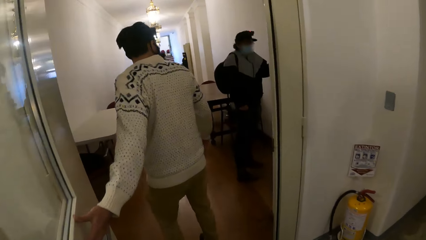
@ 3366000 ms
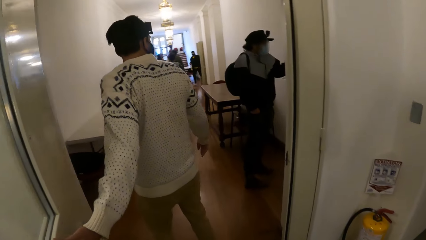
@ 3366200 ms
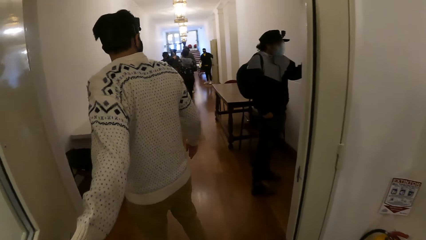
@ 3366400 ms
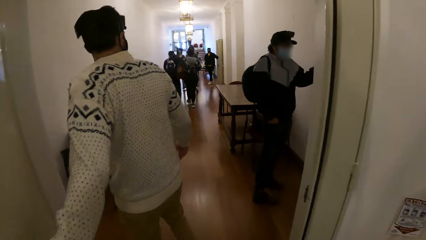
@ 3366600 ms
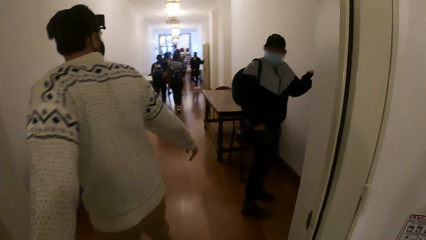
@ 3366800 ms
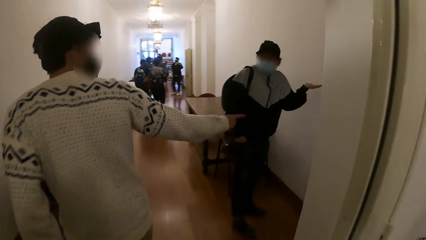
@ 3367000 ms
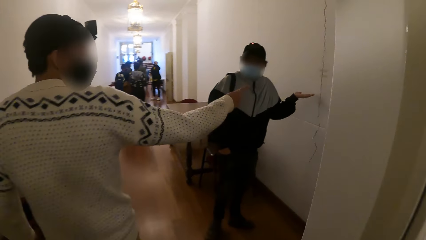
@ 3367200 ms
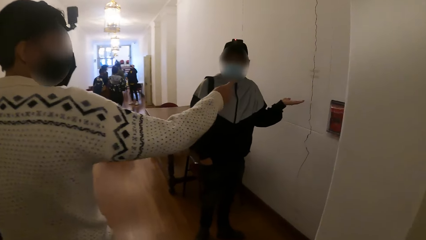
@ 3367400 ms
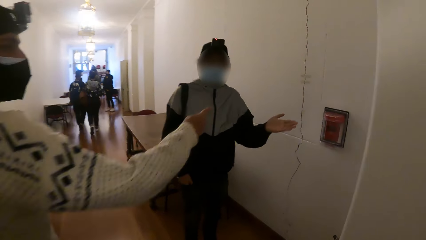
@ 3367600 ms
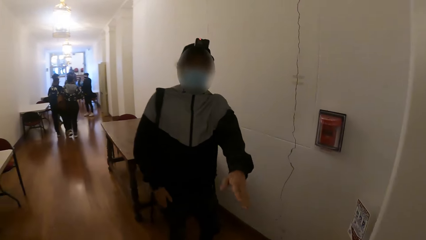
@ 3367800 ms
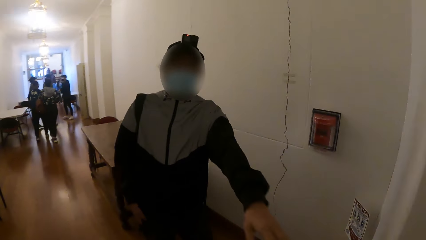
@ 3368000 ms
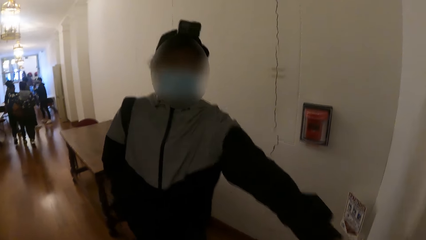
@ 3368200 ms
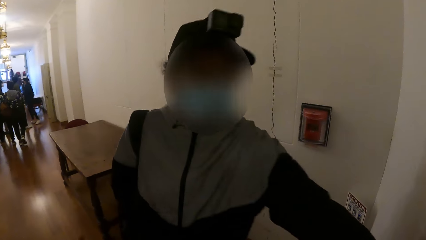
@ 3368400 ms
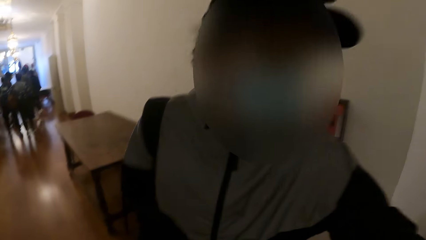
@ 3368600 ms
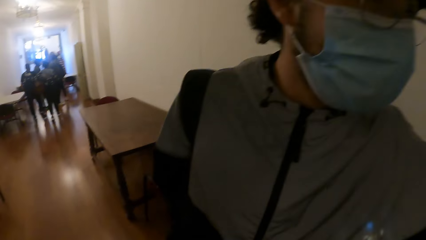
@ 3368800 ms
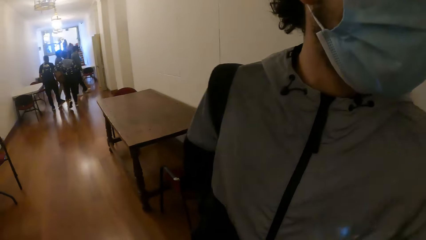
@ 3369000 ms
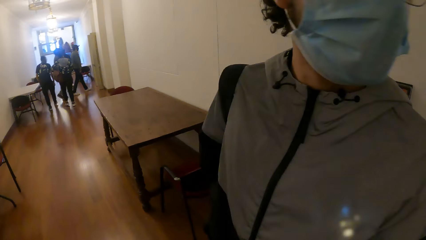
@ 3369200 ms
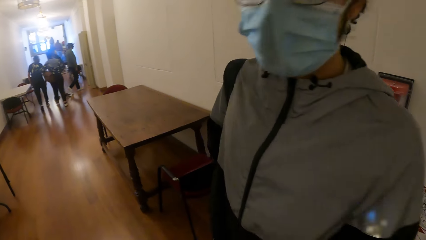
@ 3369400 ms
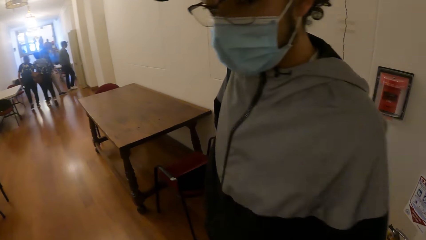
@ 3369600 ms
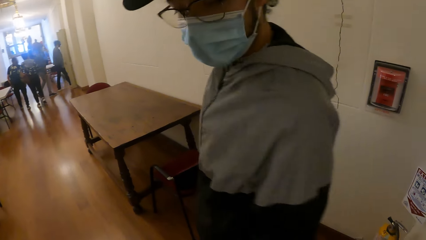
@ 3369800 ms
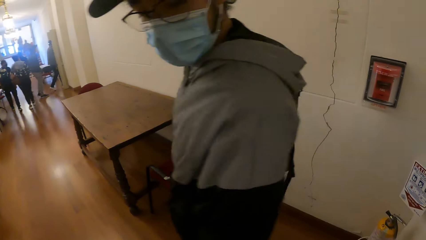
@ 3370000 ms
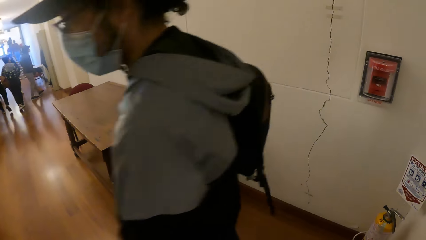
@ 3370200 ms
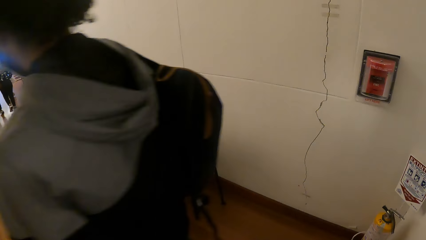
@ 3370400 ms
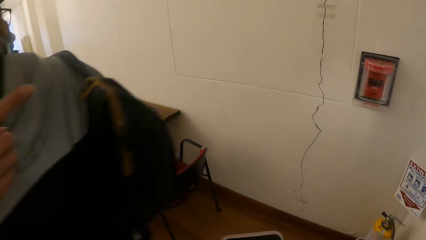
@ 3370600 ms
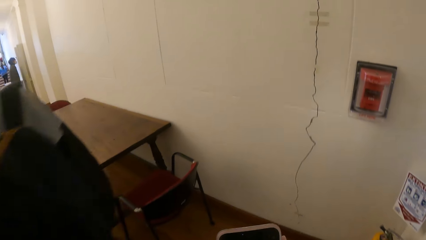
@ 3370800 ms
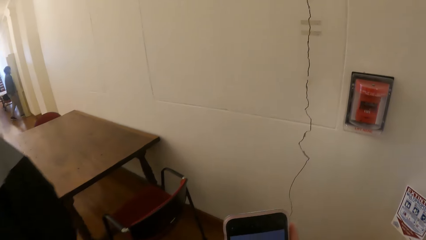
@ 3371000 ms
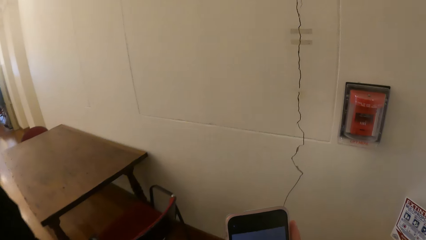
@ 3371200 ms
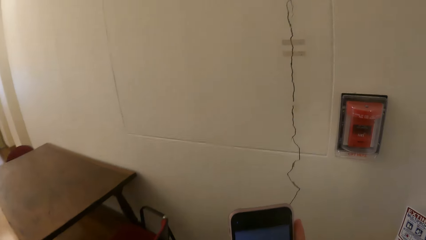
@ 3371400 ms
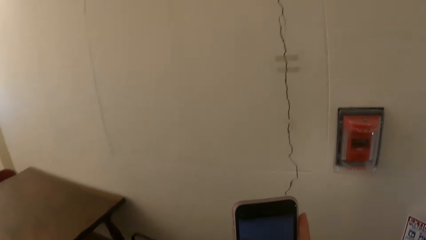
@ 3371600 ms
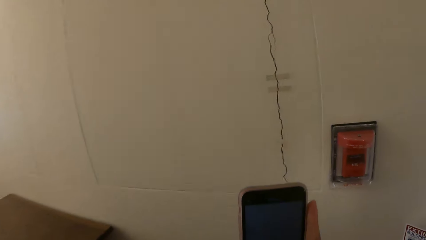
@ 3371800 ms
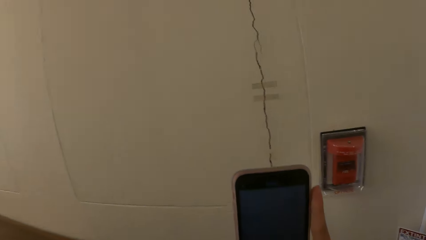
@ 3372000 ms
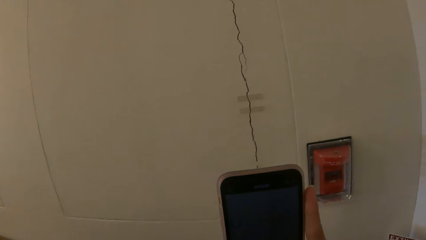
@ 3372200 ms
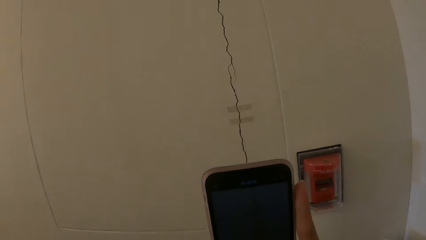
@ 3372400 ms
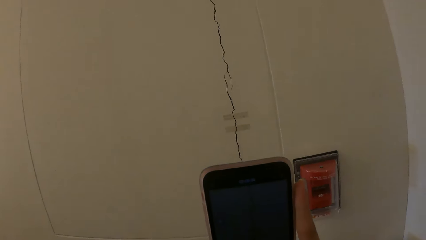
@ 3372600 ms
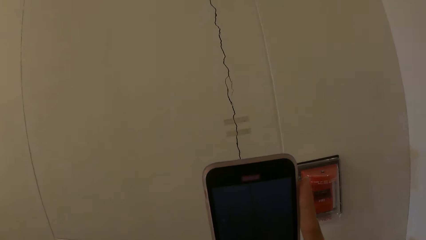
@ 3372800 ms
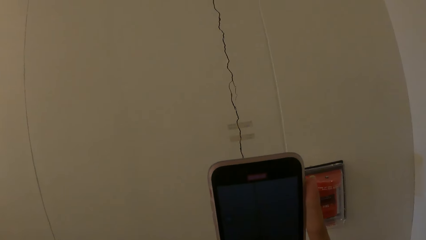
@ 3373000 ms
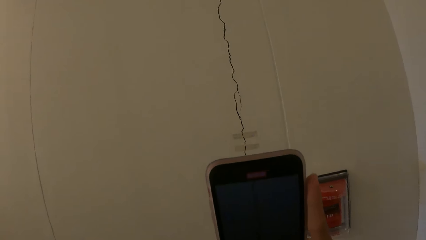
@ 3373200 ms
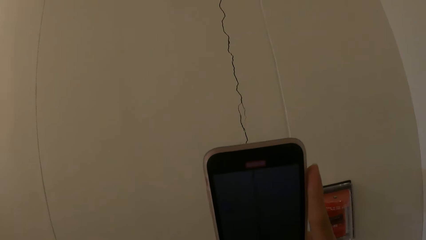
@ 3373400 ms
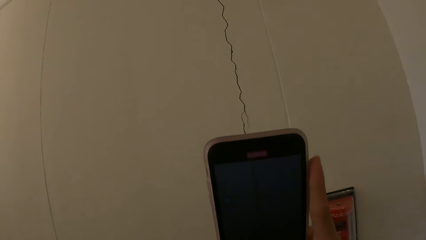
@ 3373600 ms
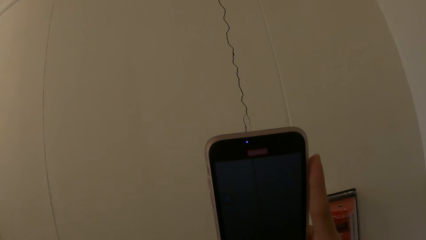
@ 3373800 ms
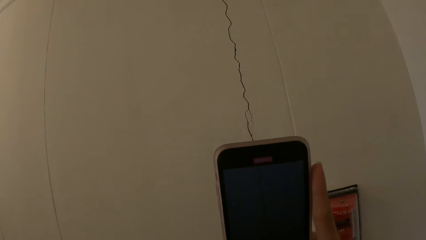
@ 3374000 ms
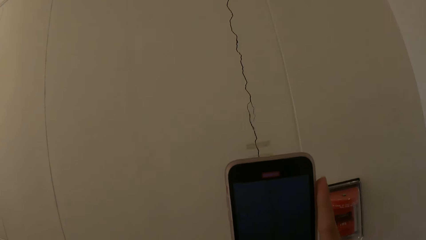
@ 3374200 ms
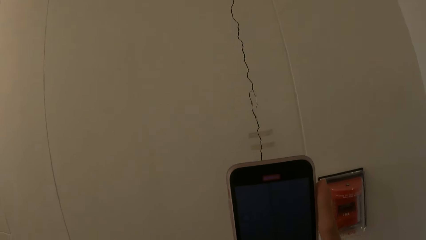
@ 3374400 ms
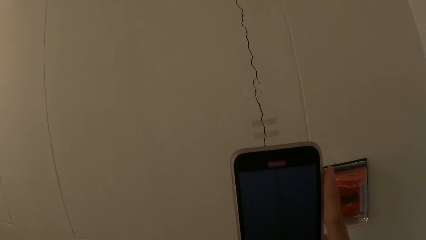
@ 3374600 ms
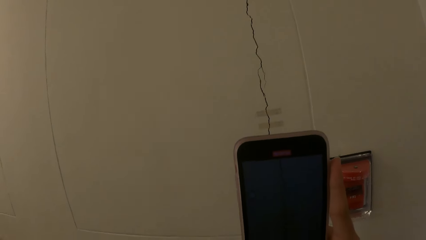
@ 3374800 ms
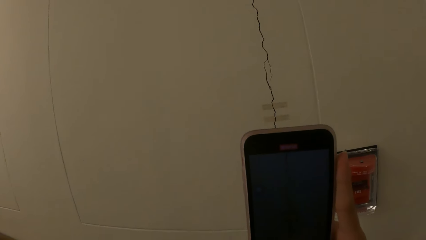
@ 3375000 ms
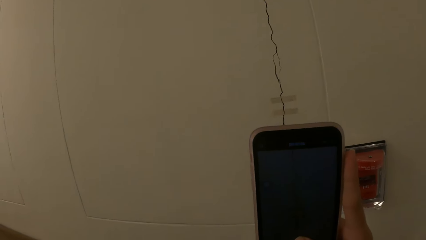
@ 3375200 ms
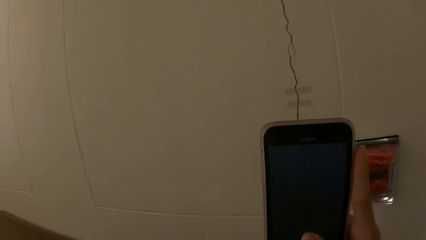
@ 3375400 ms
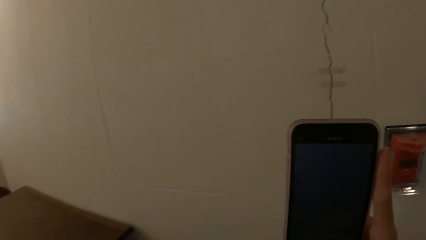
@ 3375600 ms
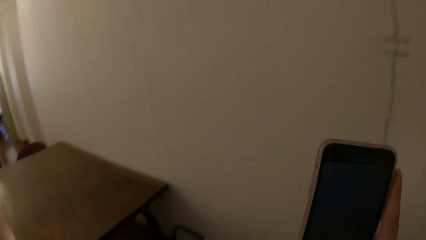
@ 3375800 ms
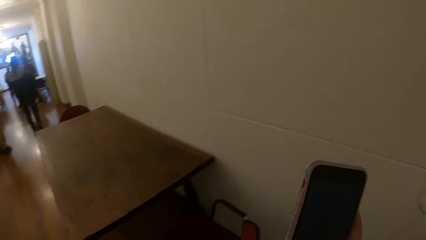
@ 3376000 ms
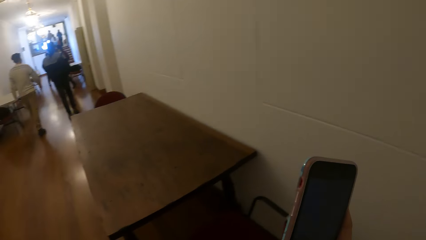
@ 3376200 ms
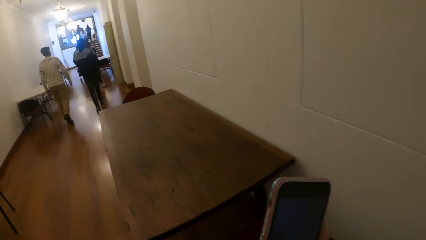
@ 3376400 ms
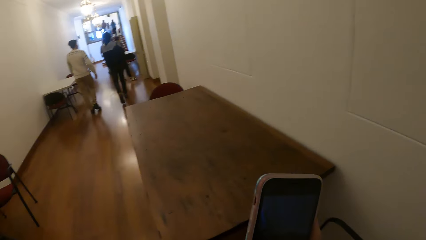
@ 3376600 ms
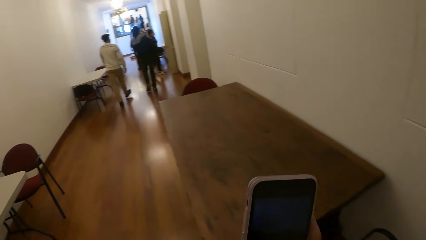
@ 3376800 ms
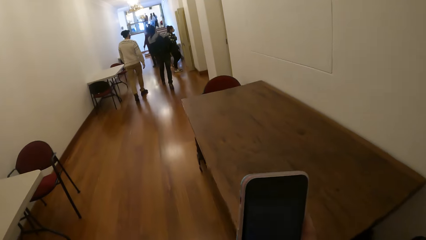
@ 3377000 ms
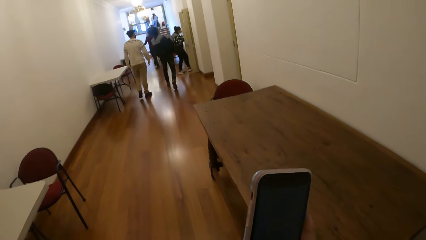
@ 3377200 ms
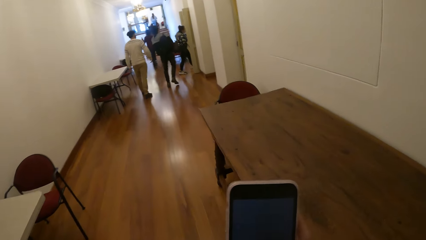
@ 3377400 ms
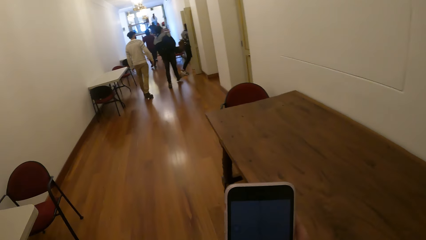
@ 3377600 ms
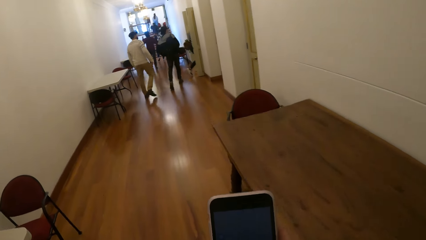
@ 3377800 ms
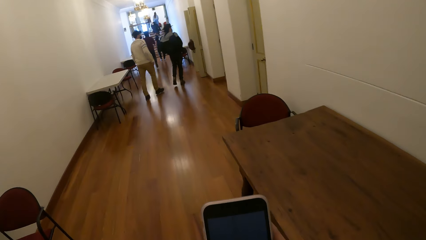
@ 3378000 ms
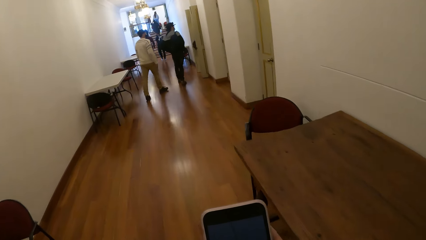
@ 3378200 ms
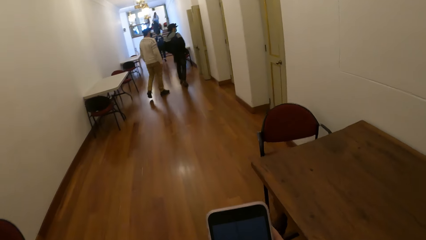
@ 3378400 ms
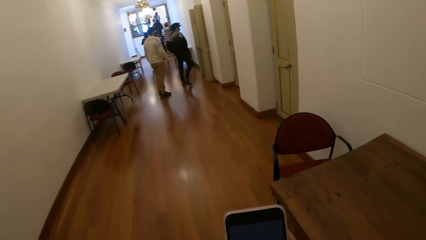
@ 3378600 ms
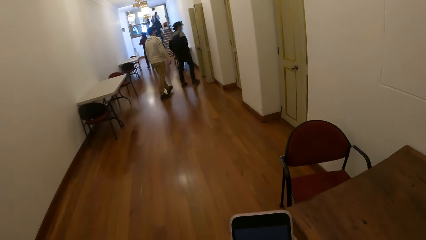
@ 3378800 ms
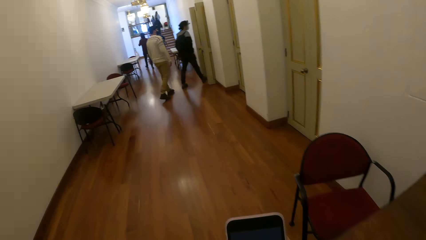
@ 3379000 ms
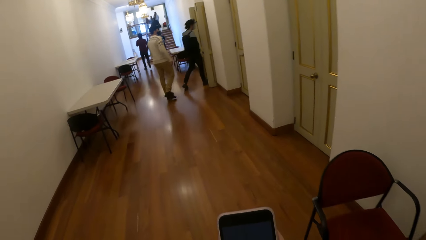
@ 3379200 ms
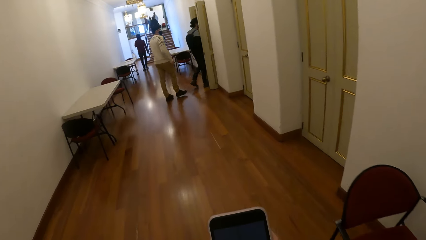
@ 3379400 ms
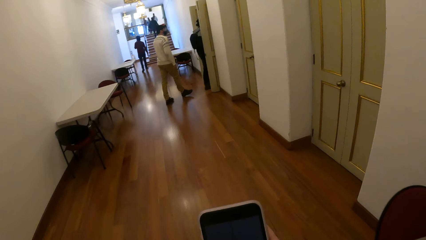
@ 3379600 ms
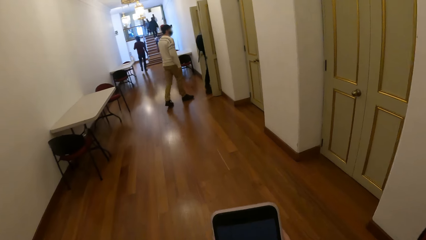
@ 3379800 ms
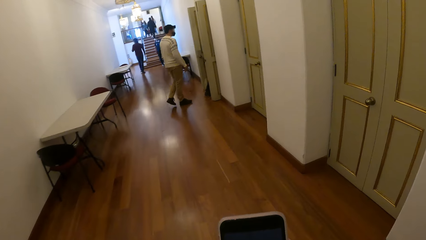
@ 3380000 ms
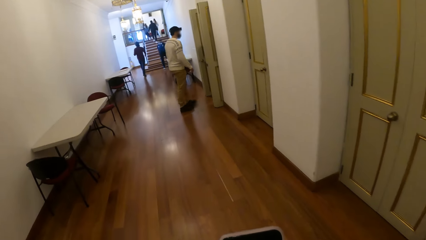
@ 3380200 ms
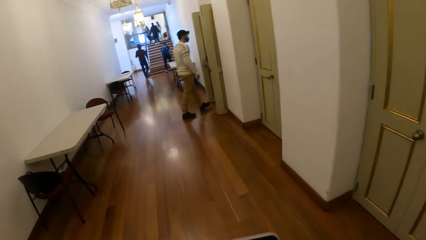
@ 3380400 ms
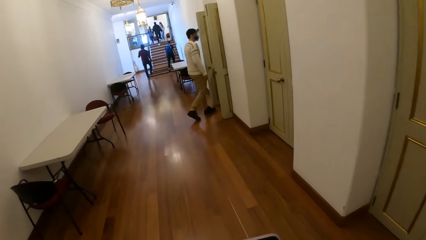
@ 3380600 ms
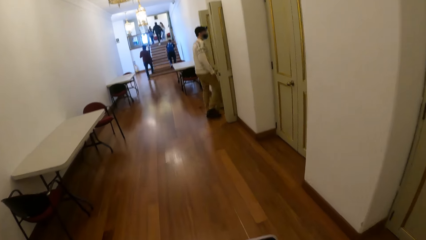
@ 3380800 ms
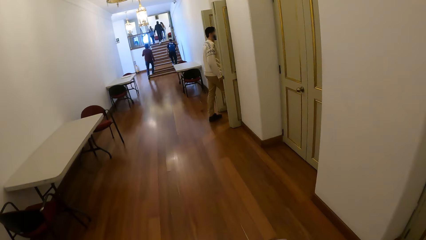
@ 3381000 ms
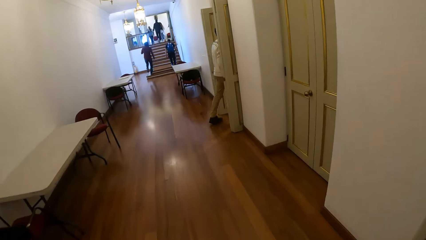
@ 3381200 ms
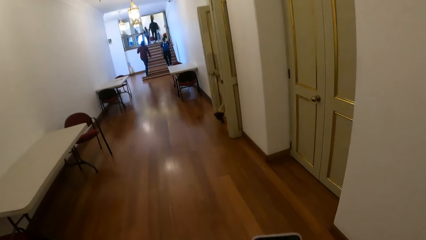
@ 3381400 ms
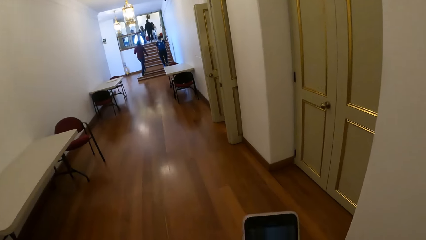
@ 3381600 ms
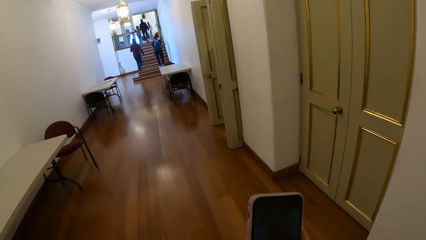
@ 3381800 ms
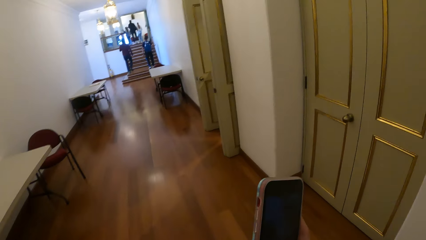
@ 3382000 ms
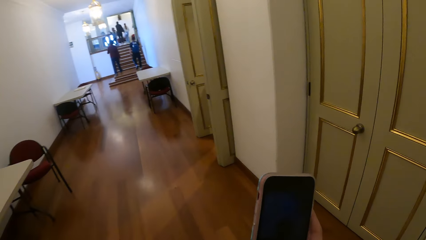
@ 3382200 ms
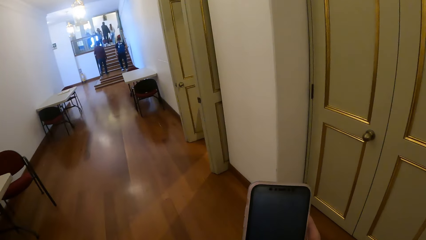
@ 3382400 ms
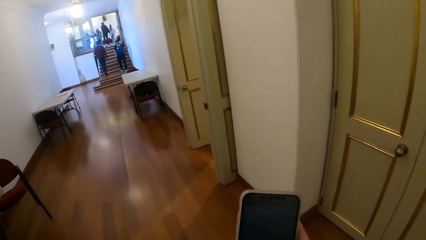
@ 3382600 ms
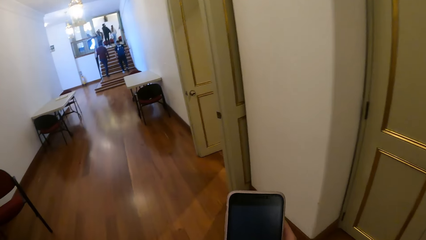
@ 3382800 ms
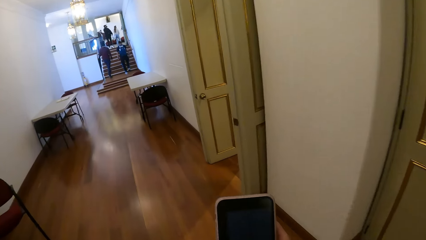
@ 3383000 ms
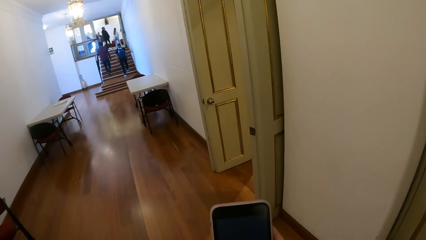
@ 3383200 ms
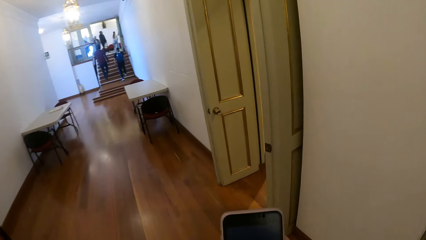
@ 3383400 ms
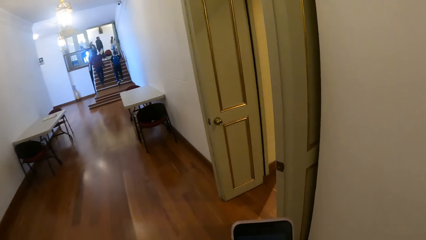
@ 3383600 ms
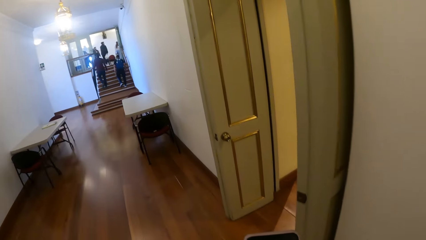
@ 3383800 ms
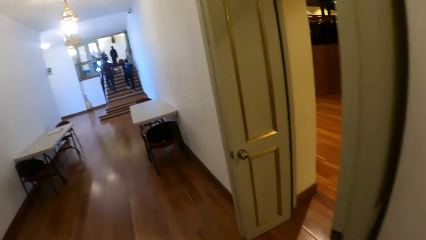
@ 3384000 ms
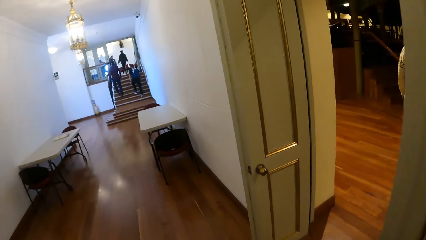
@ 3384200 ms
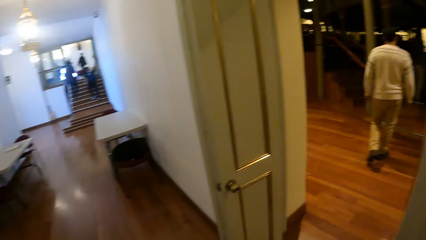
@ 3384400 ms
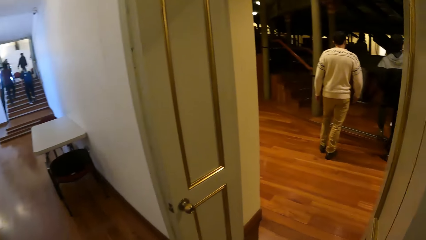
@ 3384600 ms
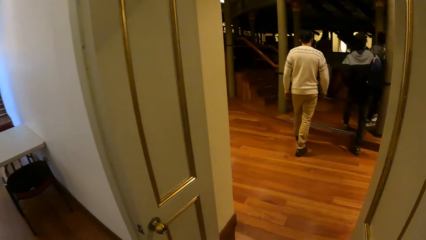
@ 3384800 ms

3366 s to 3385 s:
A man points at a crack on a wall with his left hand. Another man points at the crack on the wall with his left hand. The other man moves a little. The camera wearer takes a picture of the crack on the wall with the phone in his hands. He holds the phone with both hands. He walks around.
